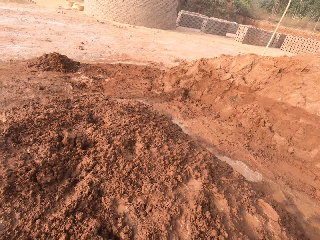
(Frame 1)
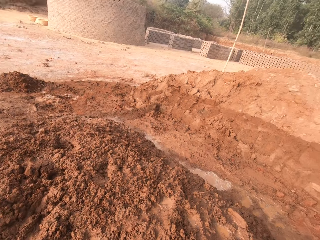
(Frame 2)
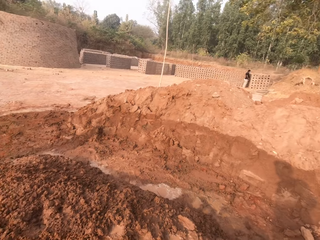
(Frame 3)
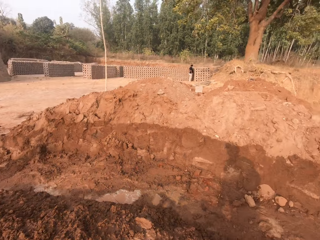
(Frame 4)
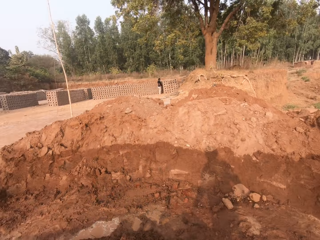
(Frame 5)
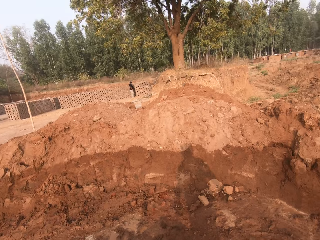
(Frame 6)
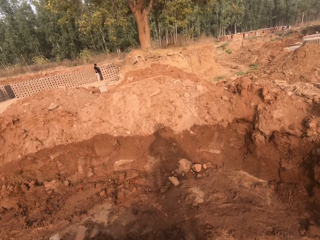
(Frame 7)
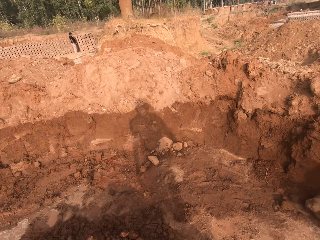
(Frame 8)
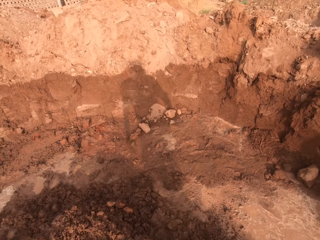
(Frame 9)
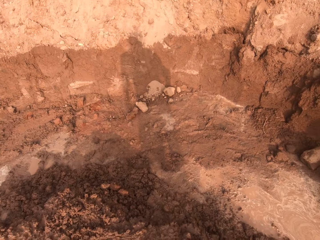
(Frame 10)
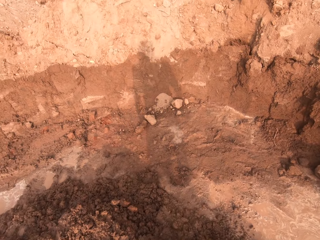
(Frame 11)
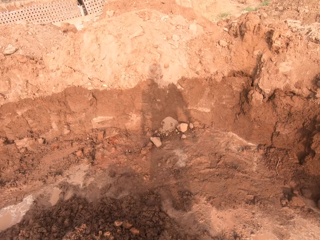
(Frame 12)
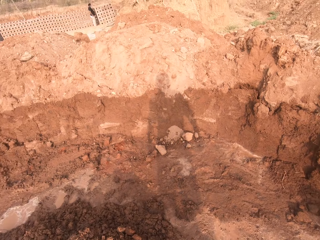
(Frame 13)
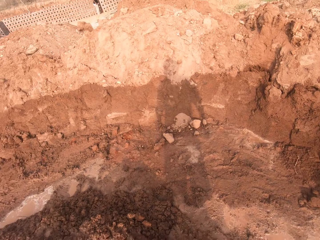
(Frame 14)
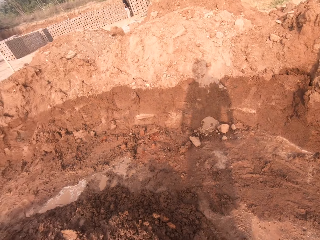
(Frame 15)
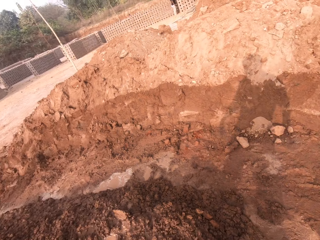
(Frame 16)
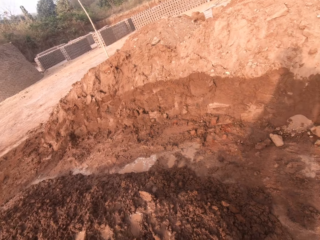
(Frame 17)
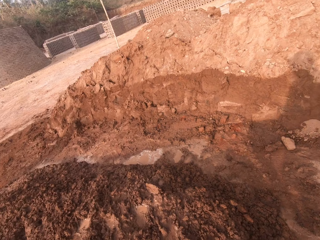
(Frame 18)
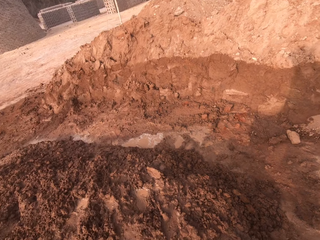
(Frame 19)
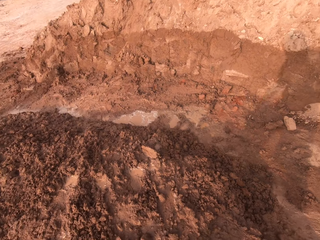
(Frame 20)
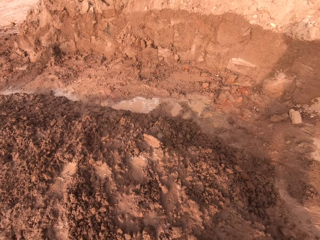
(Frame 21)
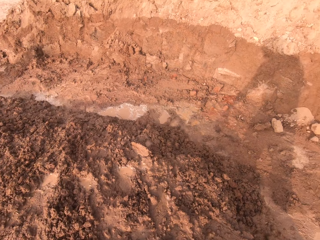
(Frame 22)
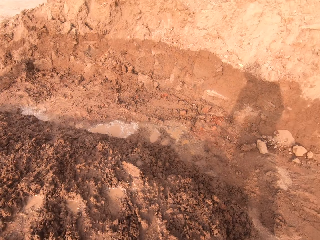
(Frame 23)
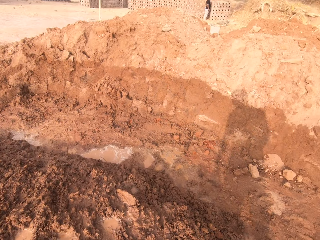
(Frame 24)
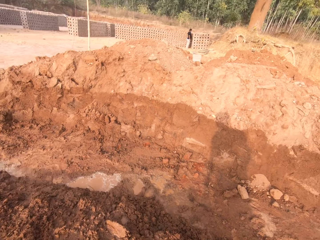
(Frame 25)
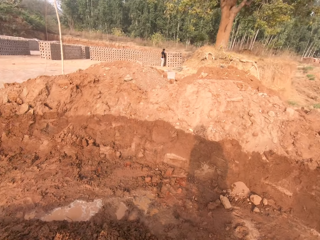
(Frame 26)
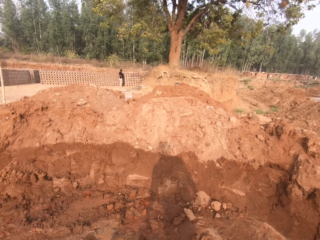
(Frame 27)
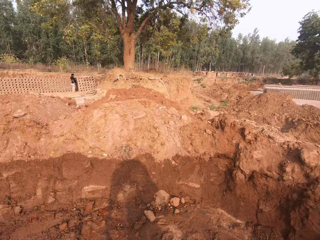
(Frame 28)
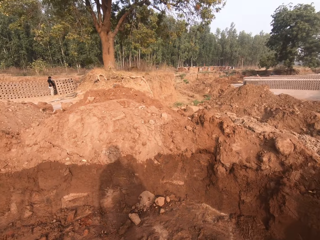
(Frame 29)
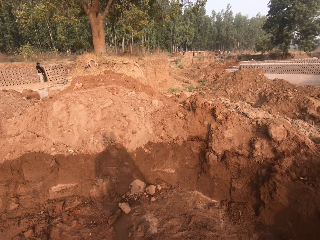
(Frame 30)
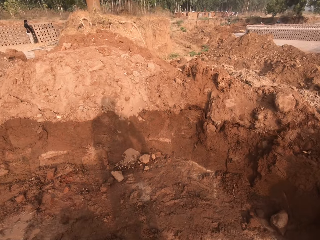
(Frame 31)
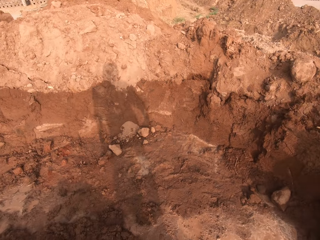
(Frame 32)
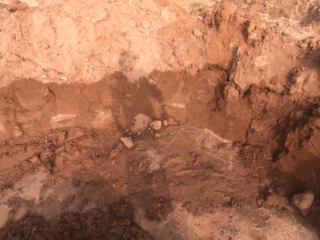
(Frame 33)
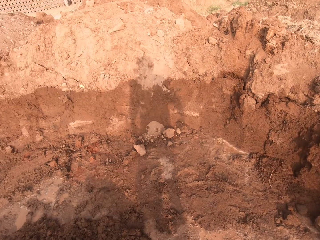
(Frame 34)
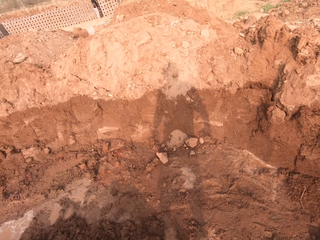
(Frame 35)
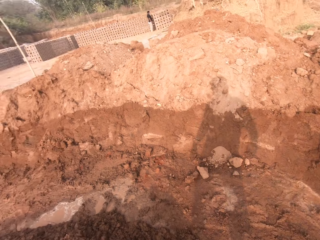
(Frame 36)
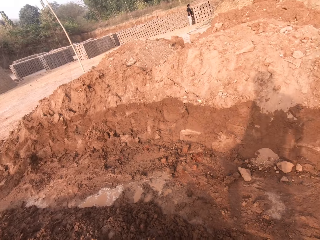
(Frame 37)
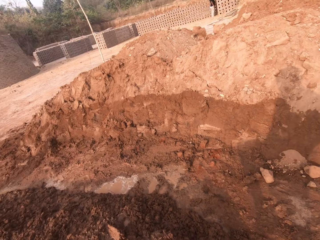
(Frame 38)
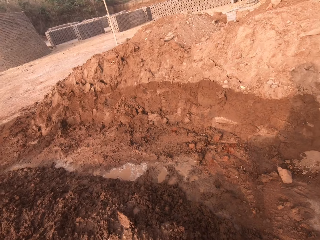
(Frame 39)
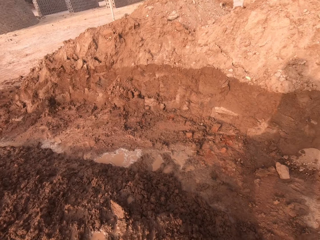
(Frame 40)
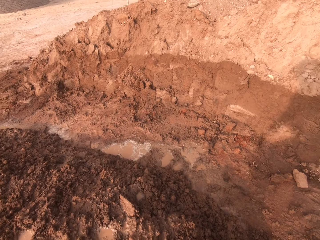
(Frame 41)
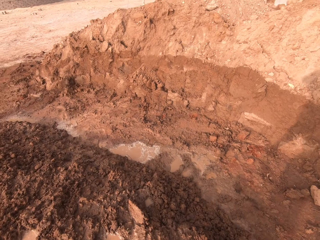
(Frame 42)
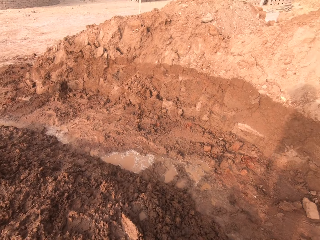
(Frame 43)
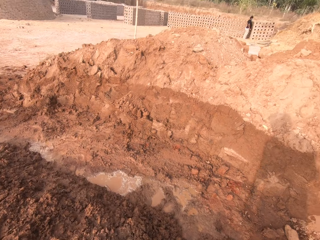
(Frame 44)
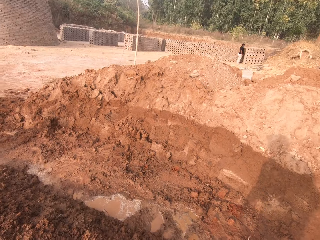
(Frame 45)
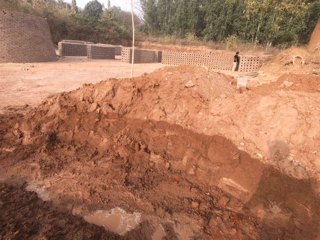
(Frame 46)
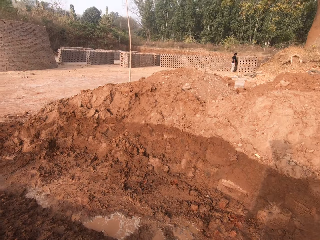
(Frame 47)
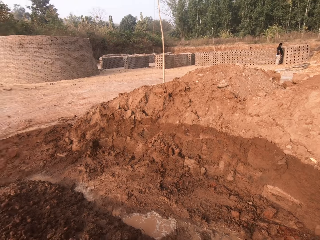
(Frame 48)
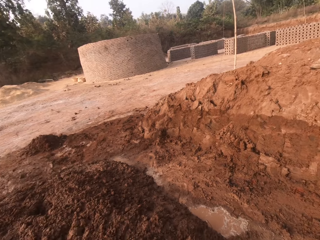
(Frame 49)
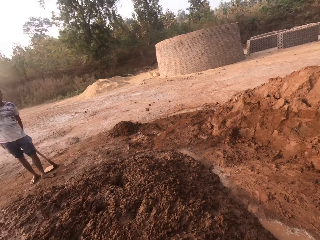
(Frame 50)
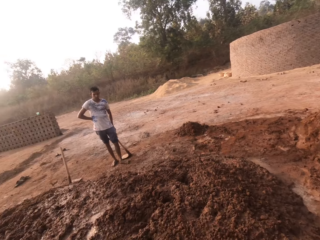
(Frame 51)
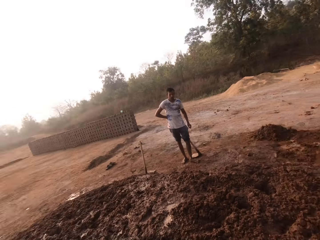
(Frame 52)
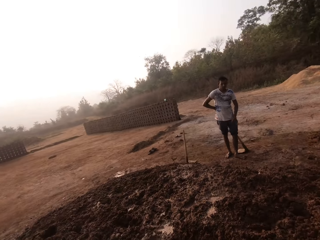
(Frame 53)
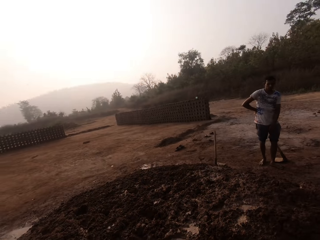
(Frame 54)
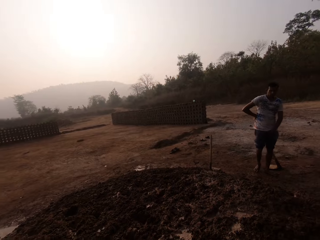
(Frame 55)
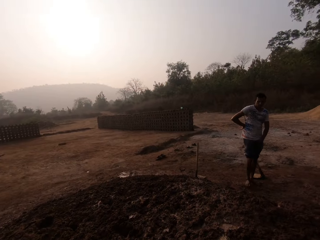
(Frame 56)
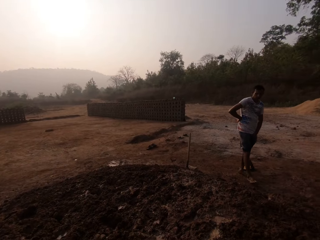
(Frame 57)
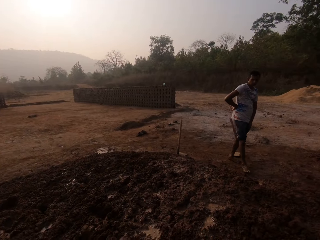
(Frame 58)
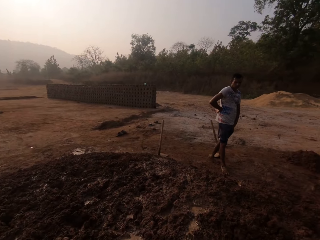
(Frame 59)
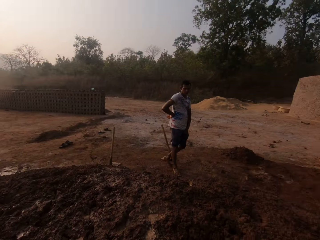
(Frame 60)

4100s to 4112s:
The man removes his left hand from the handle of the hoe on the ground.

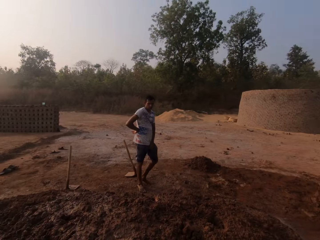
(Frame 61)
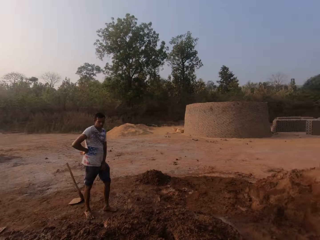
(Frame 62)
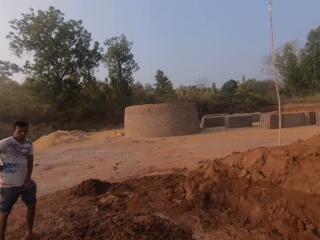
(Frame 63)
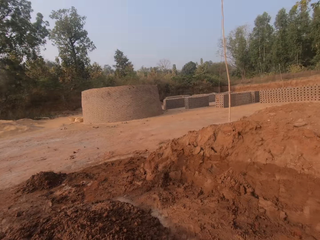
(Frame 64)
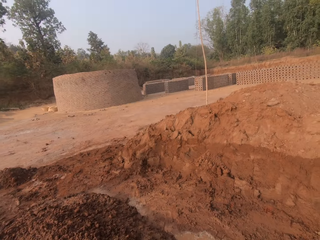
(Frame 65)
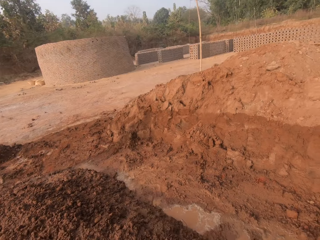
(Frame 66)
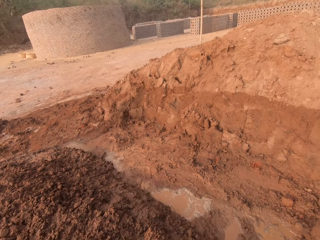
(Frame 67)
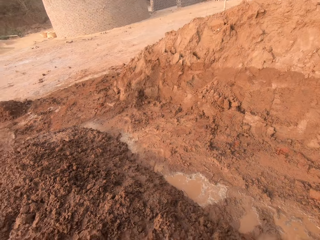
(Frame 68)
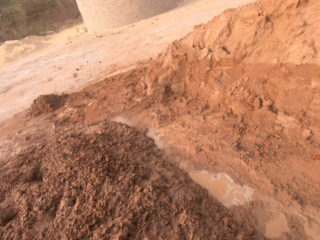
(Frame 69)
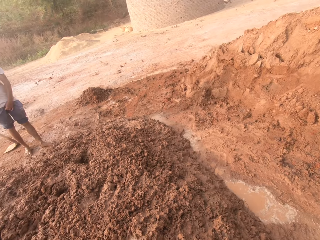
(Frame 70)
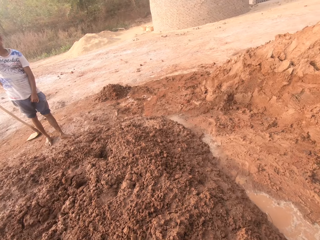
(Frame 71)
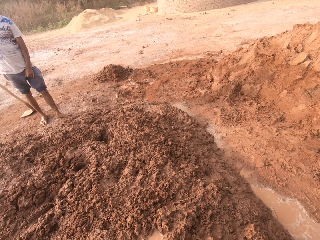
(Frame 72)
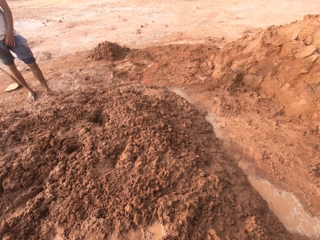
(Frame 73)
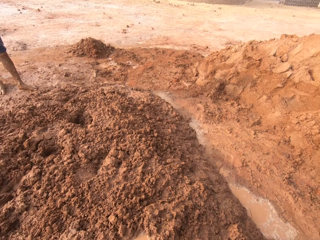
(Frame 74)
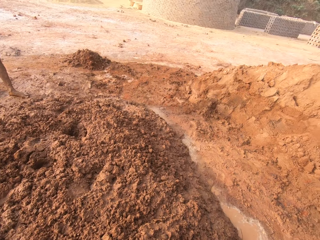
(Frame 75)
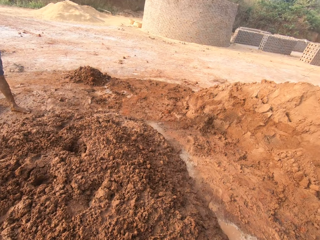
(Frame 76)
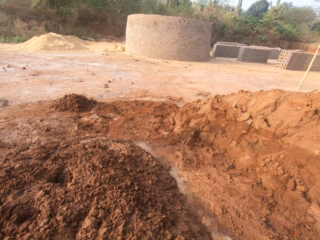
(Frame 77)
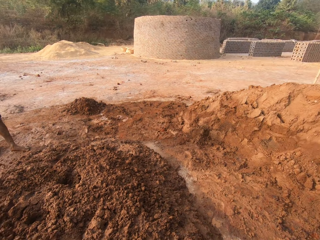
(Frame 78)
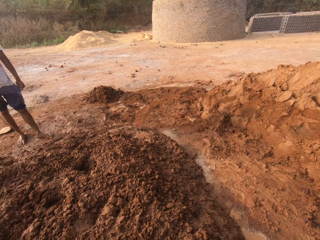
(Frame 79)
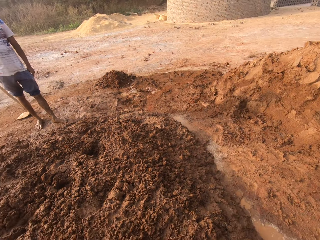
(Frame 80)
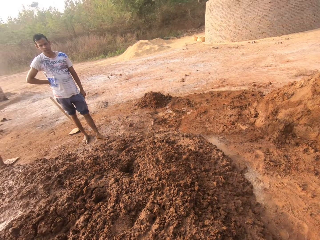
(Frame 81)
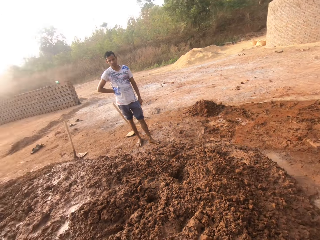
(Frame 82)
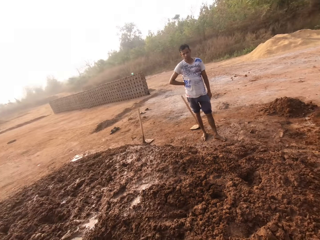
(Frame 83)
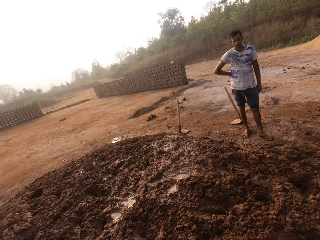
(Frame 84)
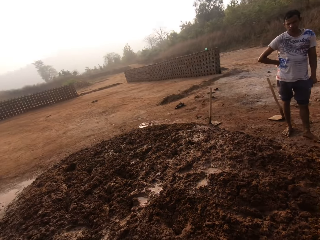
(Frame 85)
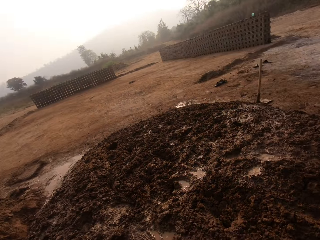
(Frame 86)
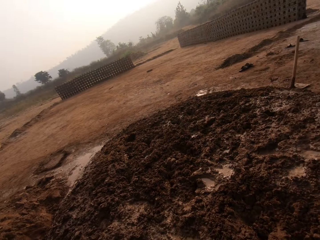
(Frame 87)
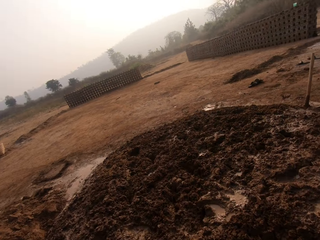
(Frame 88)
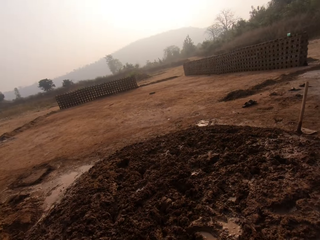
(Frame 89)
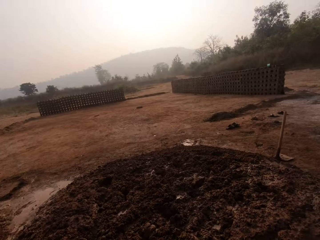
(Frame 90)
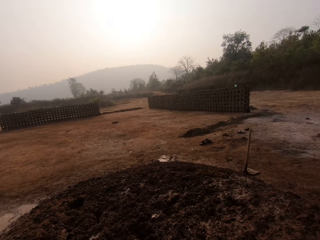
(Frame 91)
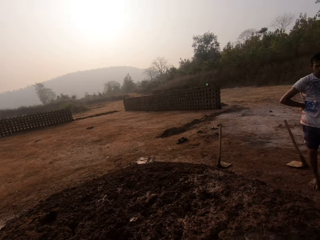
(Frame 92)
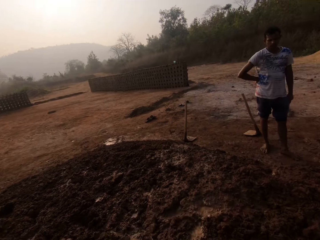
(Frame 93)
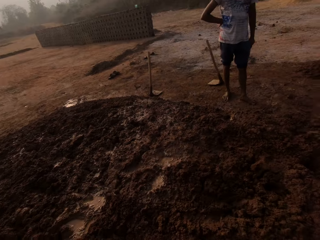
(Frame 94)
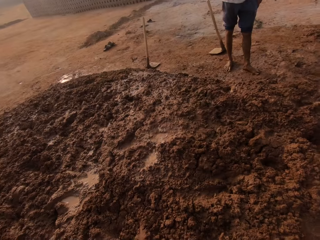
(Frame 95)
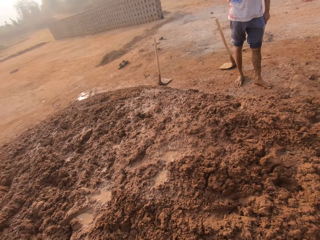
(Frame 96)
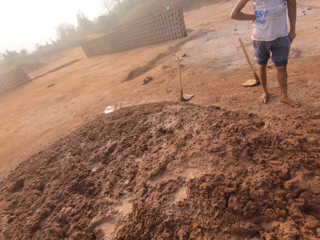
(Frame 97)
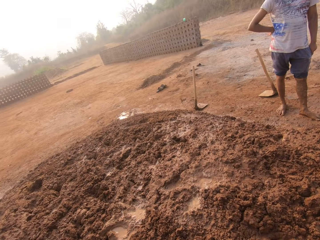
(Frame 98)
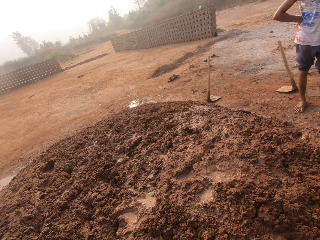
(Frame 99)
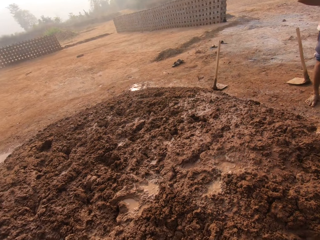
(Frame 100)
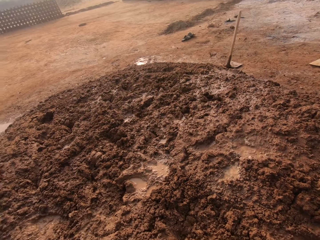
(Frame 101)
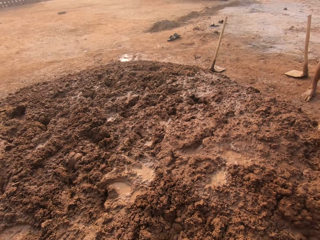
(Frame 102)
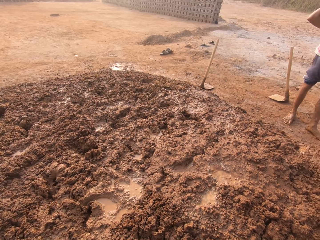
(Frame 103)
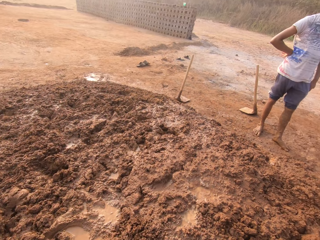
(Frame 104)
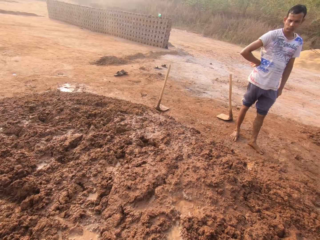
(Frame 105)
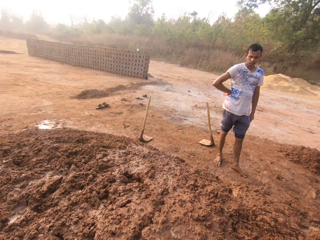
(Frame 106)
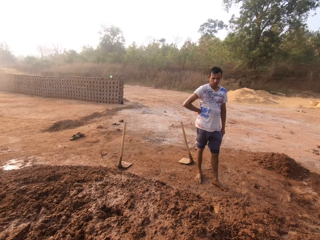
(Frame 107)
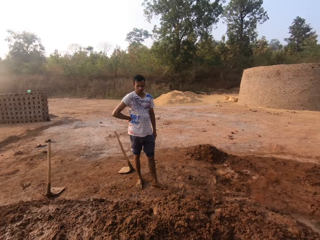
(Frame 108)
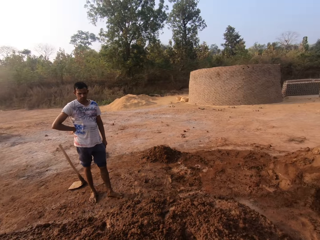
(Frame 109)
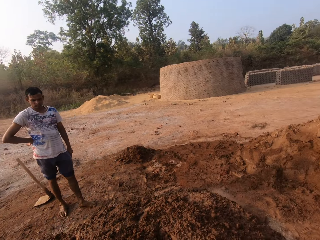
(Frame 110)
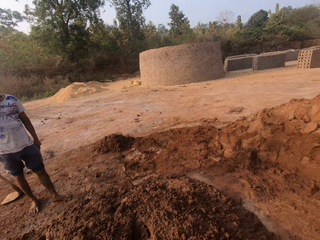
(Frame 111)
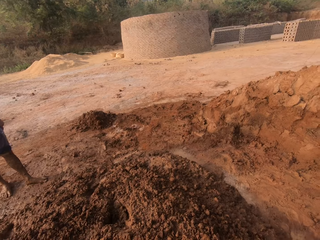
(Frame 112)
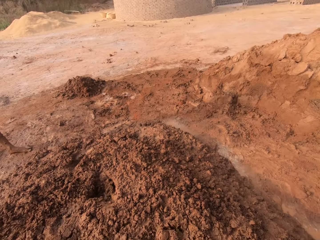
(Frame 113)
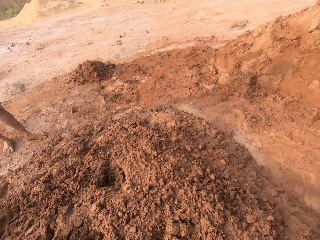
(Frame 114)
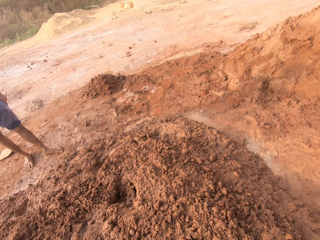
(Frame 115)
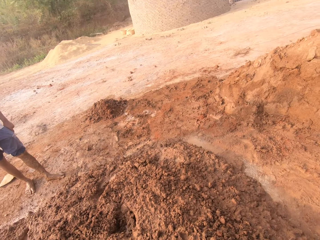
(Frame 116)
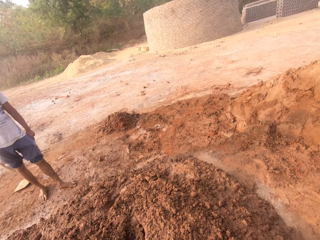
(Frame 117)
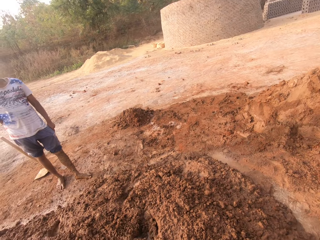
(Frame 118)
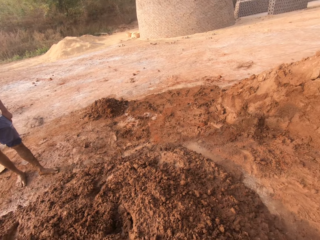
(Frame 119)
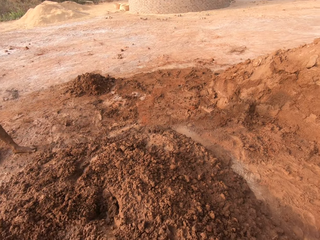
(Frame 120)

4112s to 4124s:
The camera wearer dialogues with a man. They touch the heaped soil and walk on the muddy soil.
